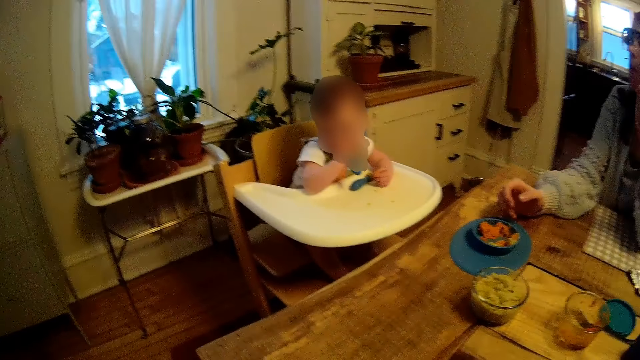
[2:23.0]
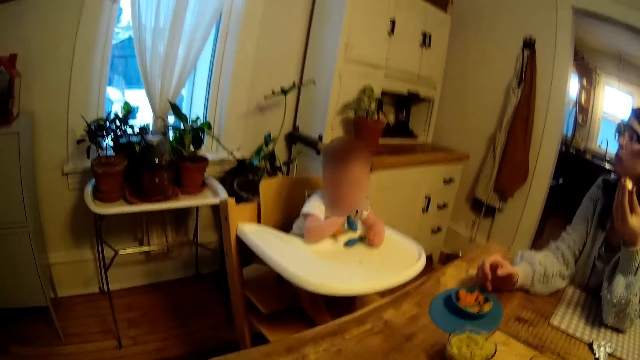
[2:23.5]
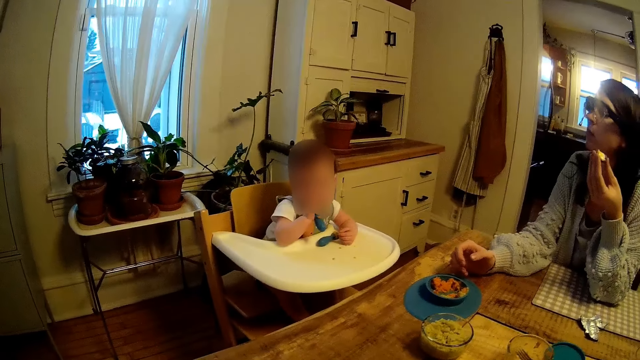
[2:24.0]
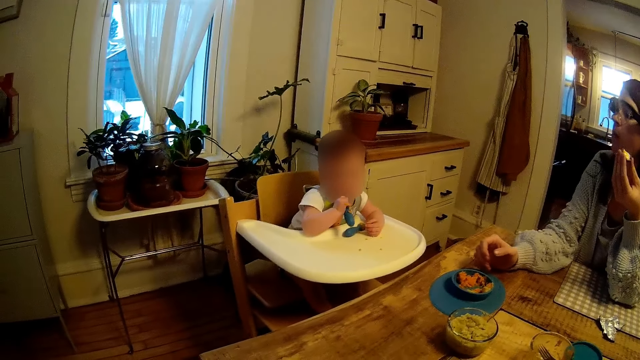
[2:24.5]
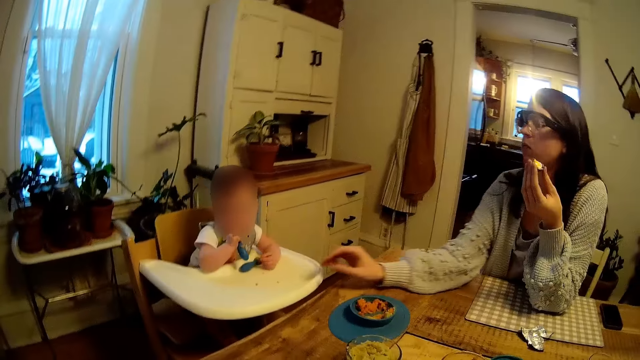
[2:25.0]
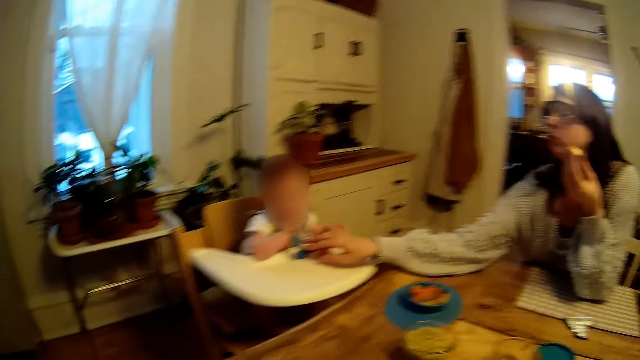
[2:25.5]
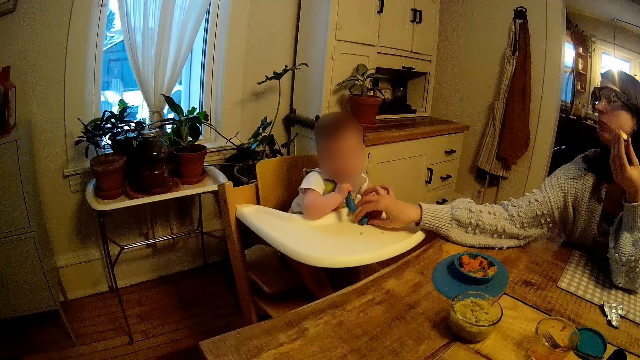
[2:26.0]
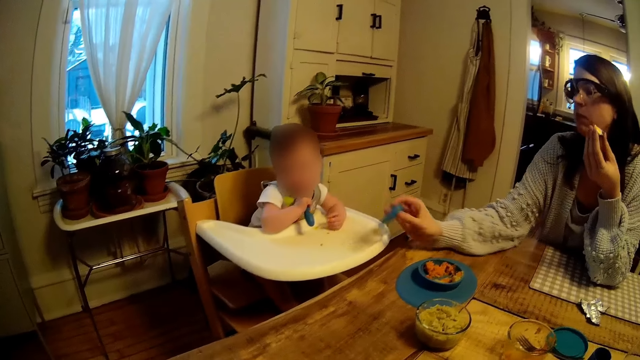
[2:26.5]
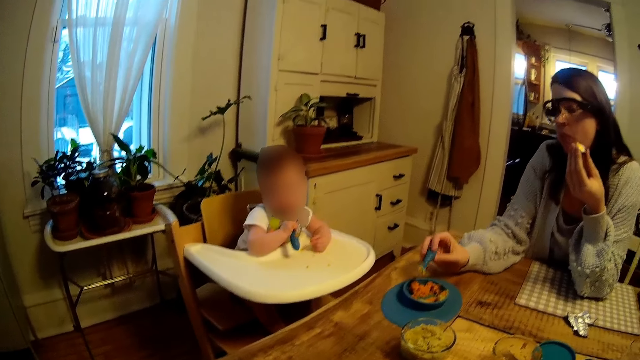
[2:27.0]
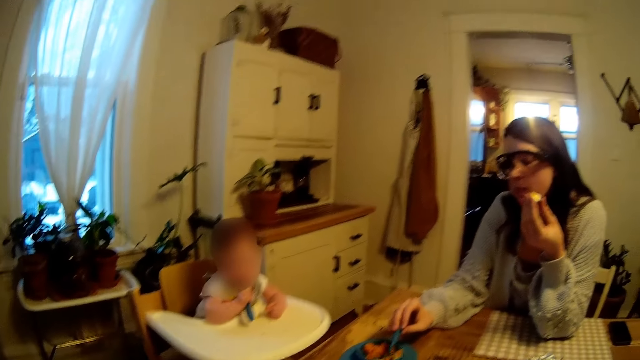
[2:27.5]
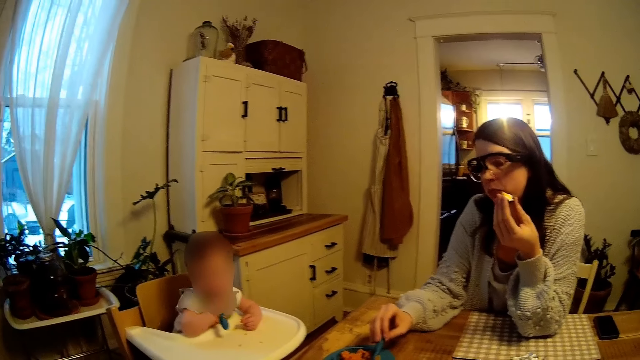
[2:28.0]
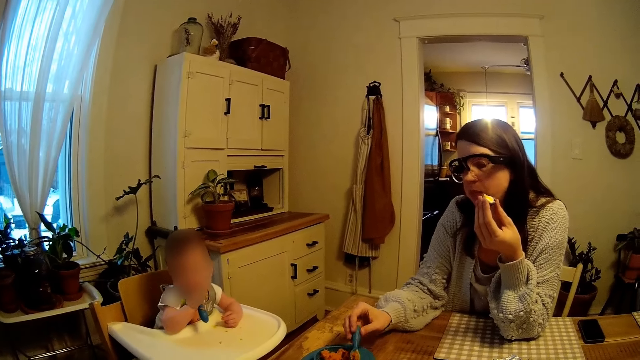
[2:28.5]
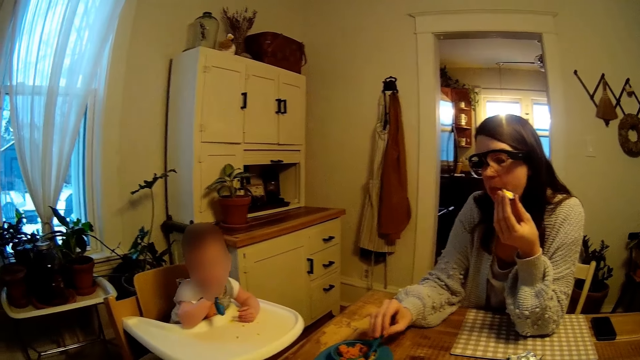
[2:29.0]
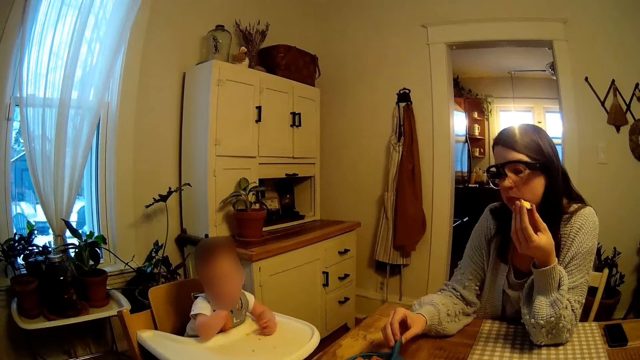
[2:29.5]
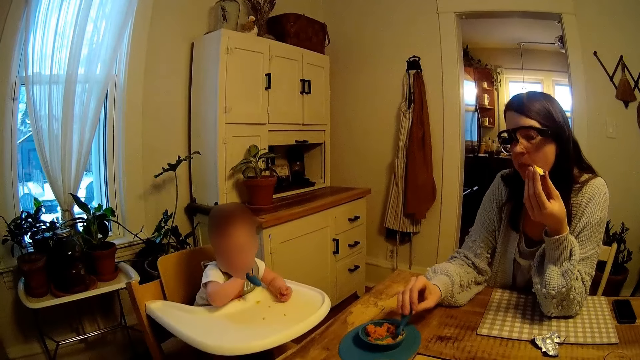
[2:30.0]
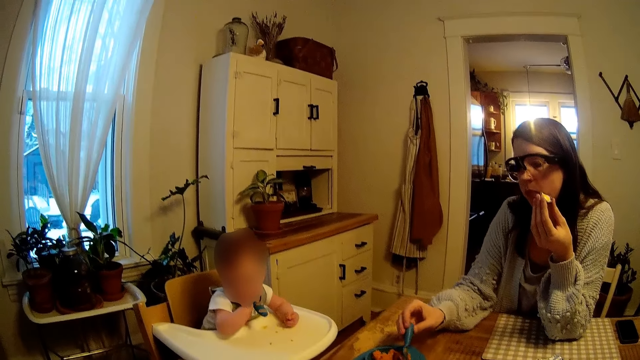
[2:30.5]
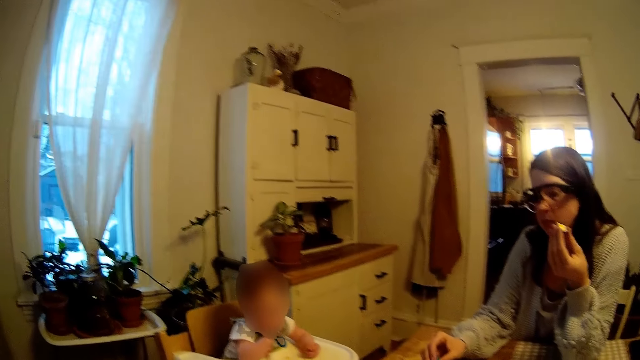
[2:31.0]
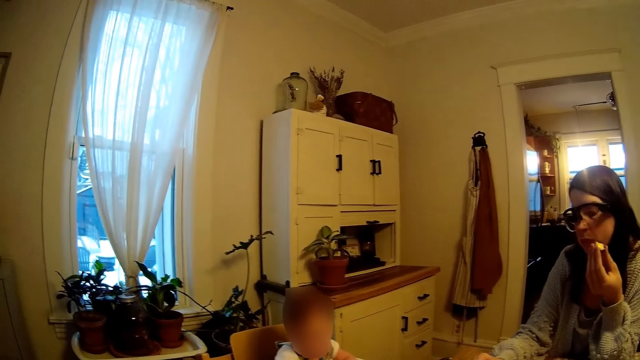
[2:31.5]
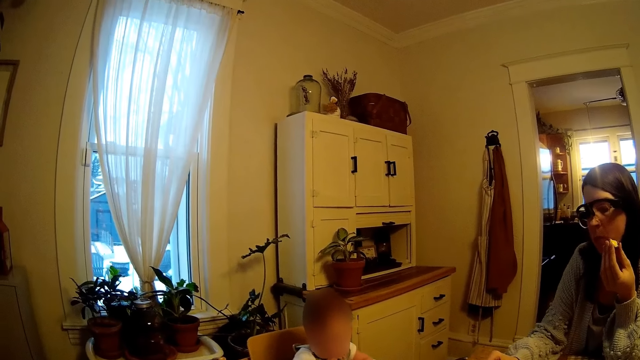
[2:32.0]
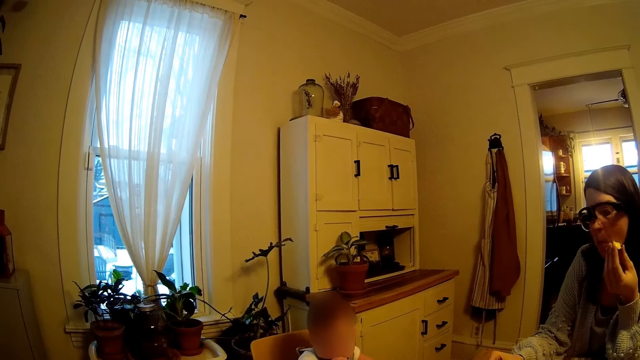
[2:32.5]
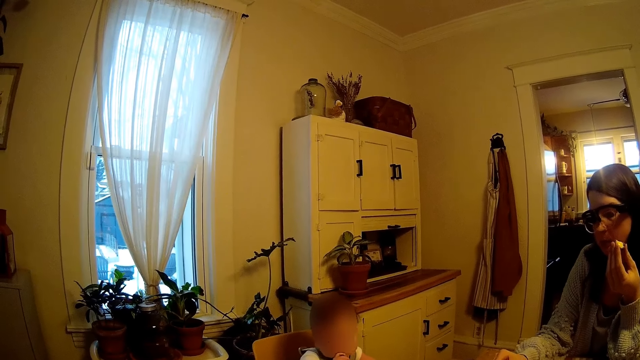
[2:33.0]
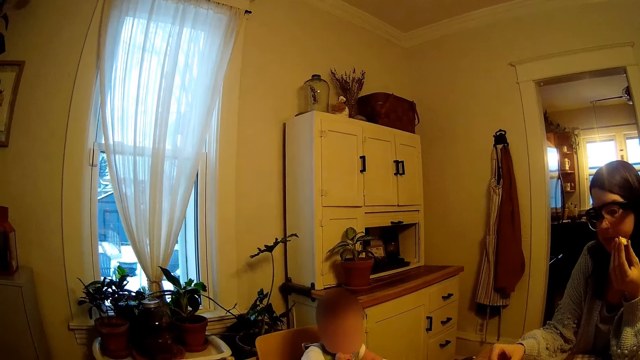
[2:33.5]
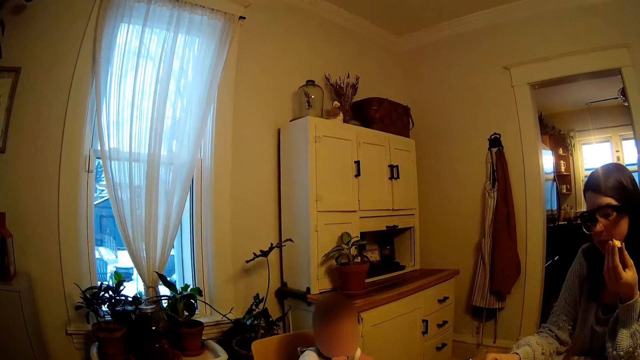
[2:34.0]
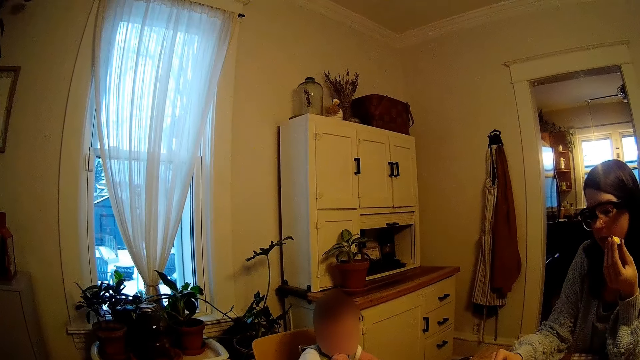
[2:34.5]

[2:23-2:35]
The woman takes a spoon with her right hand from the boy's left hand. The woman takes pottage from a plate with the spoon in her right hand.

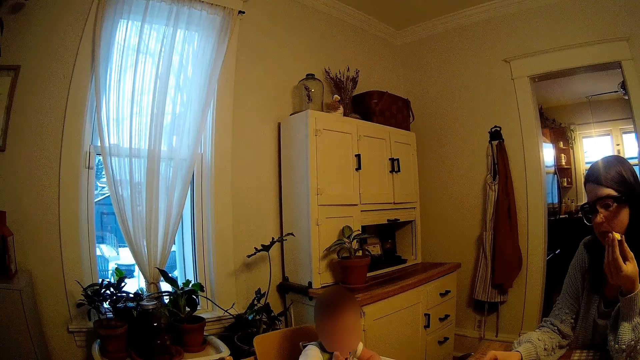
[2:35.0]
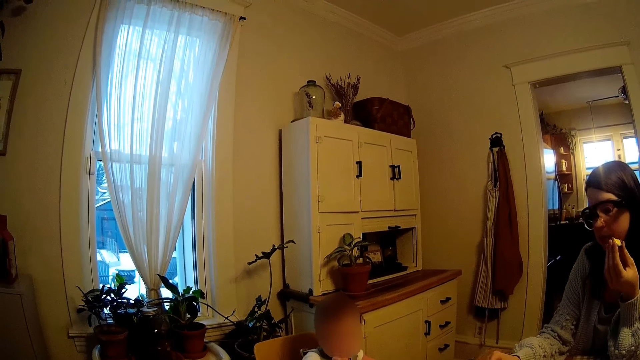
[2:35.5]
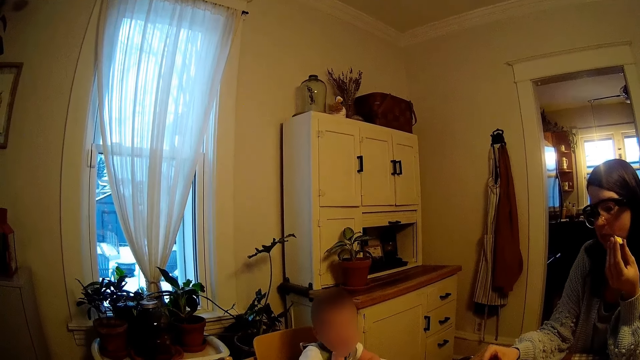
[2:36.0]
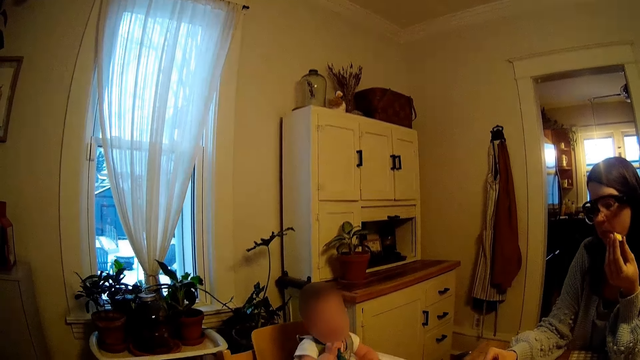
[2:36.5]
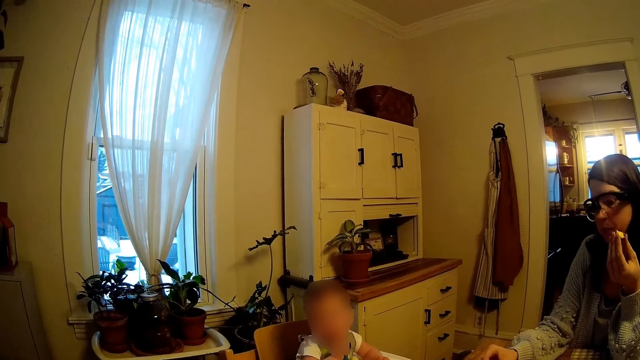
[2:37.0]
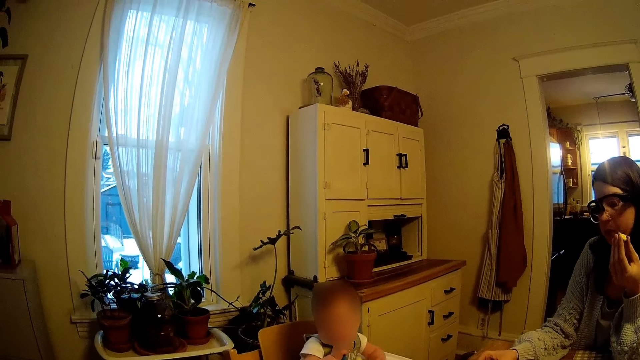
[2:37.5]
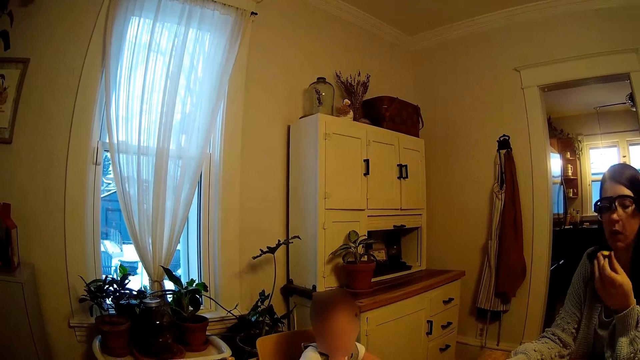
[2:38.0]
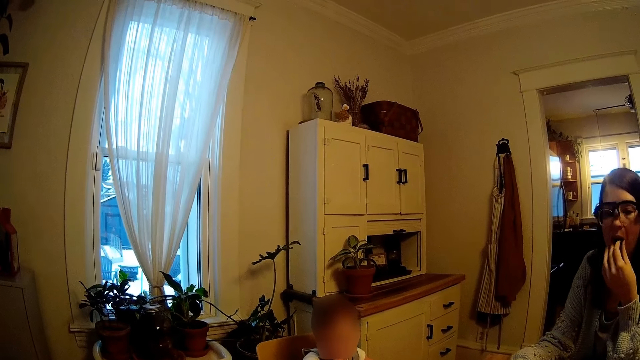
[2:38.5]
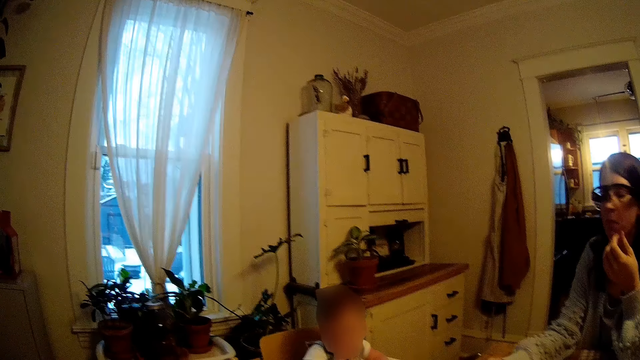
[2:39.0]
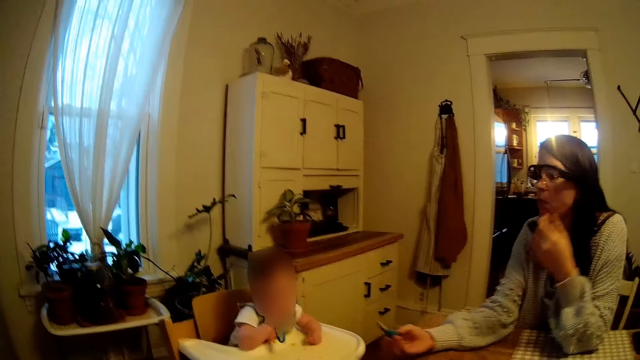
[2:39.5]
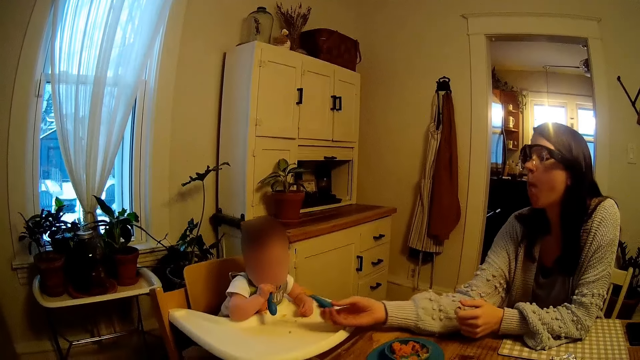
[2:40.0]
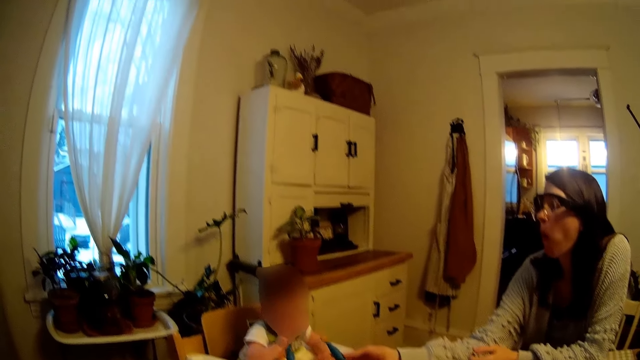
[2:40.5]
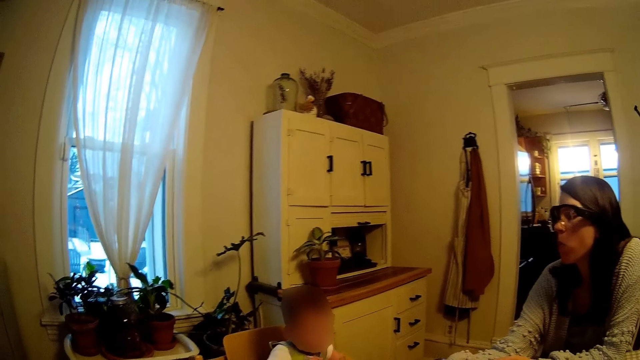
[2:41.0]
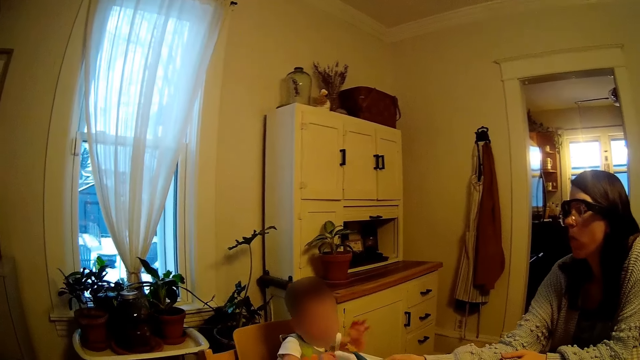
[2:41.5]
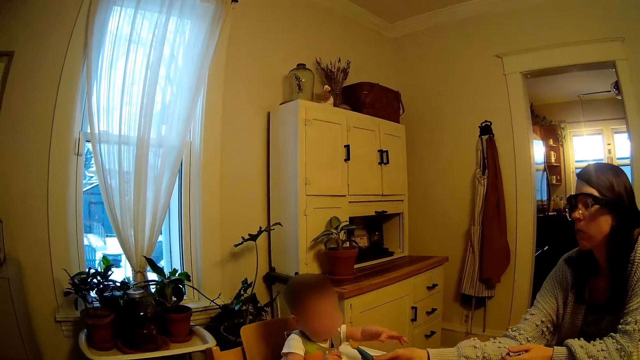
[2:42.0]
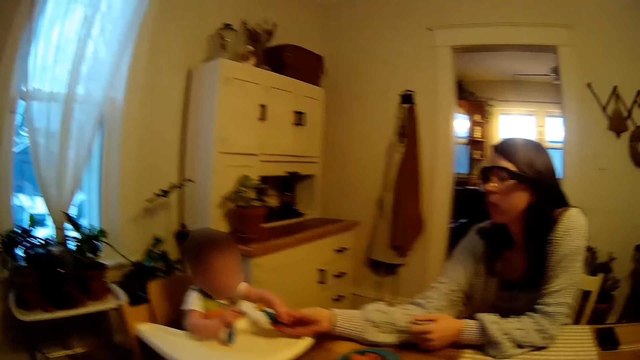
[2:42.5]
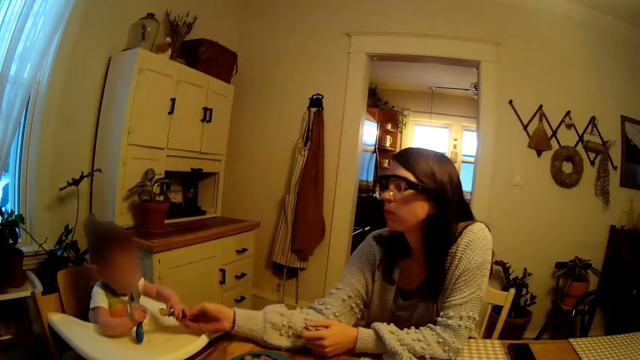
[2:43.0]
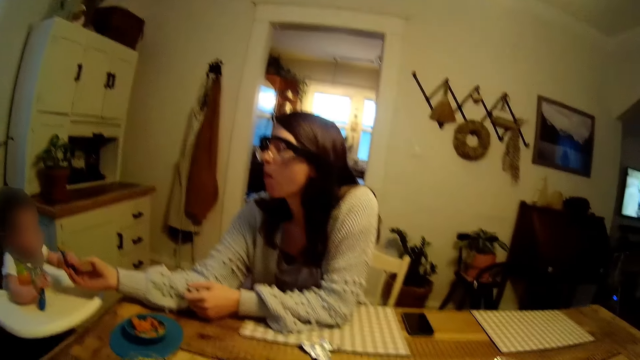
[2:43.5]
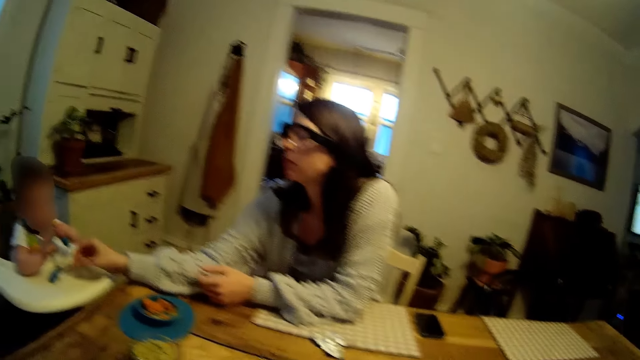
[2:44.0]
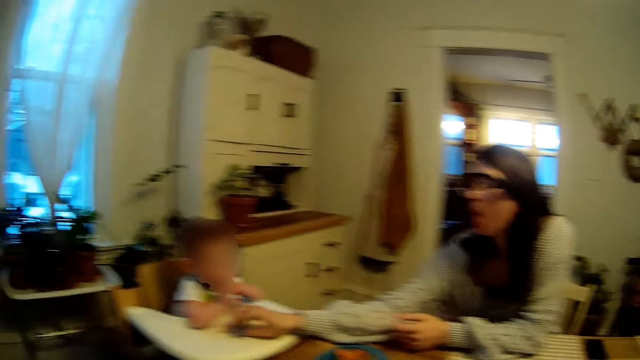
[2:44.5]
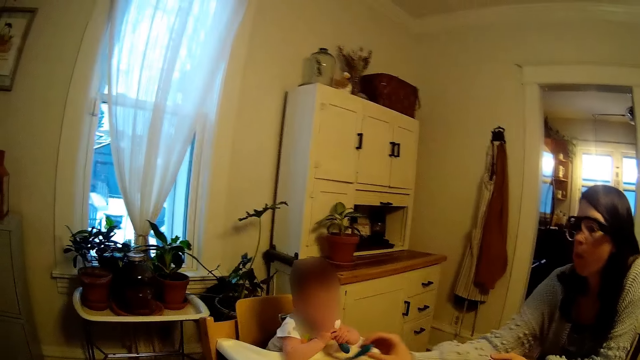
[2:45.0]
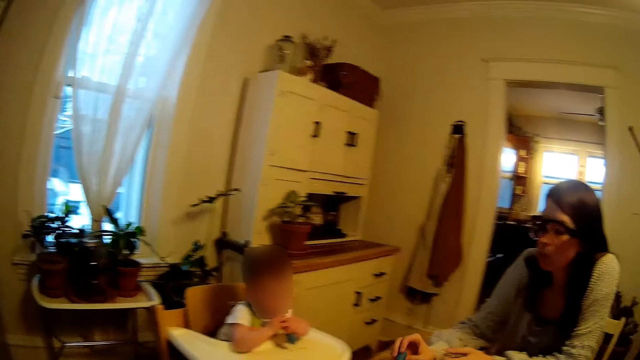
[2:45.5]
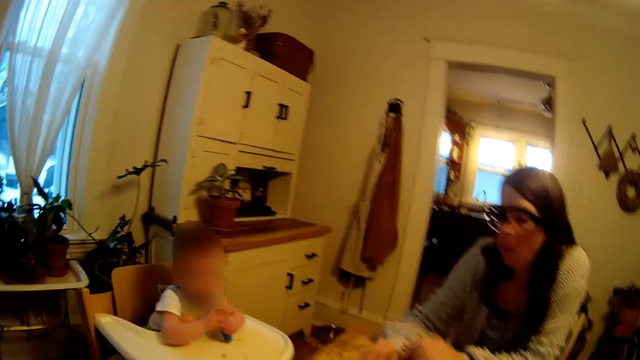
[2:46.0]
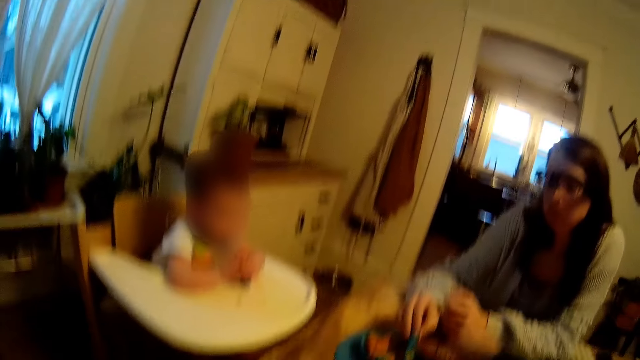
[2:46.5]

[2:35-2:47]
The woman eats the piece of cake in her left hand. The woman hands the boy a spoon. The boy collects the spoon from the woman with his left hand. The boy drops the spoon on a seater with his right hand and places the spoon in his mouth with his left hand. The woman picks up the spoon from the seater with her right hand.
